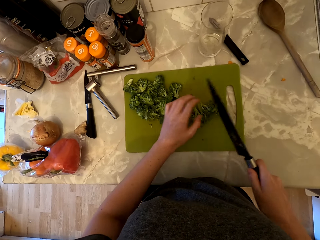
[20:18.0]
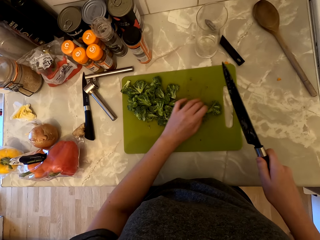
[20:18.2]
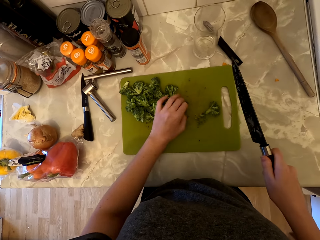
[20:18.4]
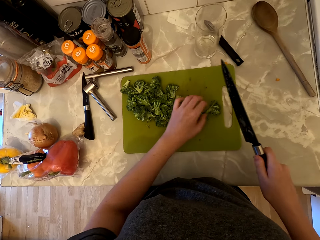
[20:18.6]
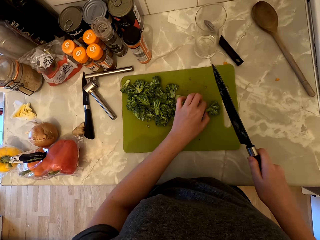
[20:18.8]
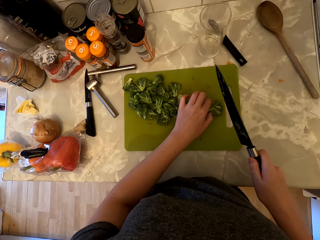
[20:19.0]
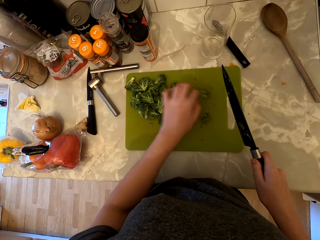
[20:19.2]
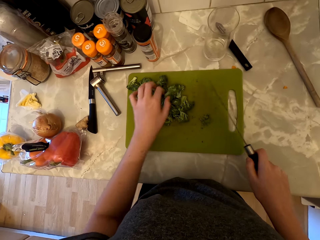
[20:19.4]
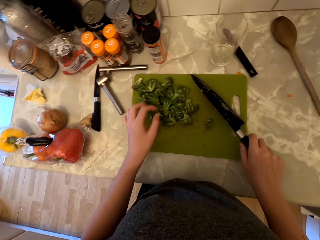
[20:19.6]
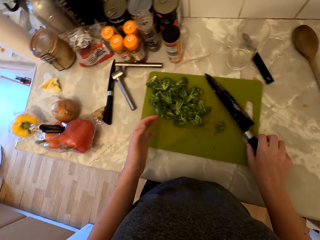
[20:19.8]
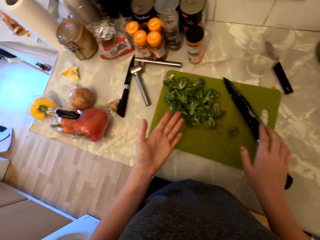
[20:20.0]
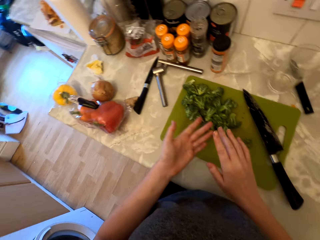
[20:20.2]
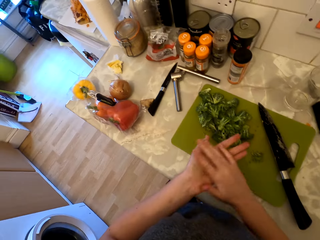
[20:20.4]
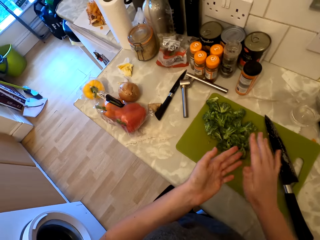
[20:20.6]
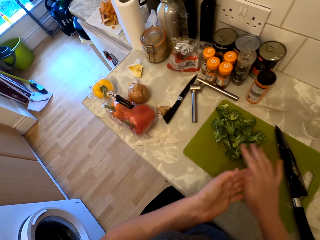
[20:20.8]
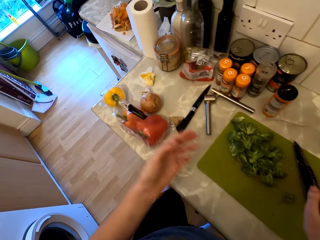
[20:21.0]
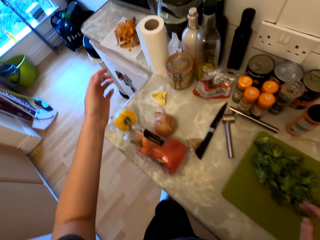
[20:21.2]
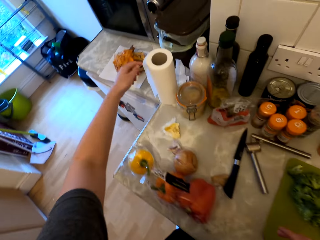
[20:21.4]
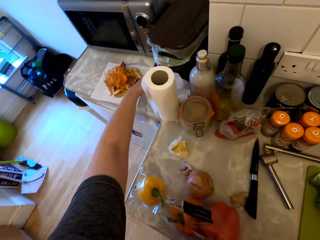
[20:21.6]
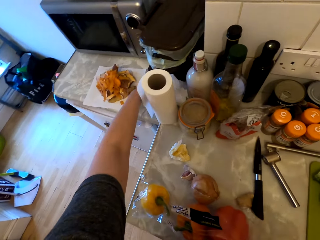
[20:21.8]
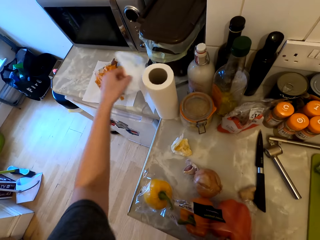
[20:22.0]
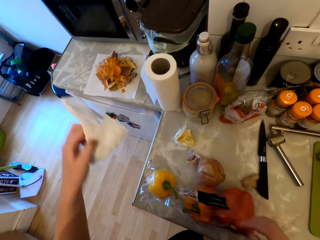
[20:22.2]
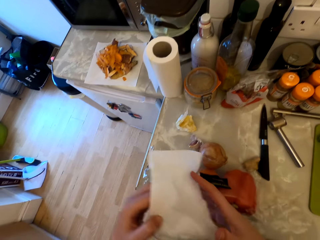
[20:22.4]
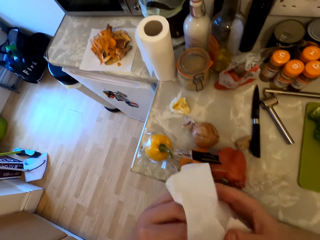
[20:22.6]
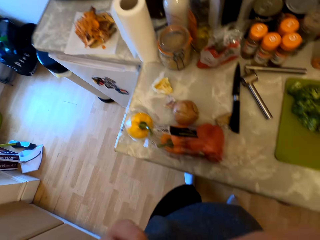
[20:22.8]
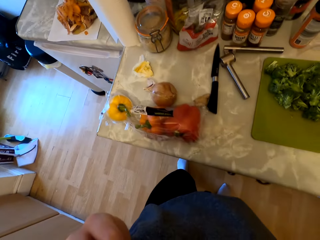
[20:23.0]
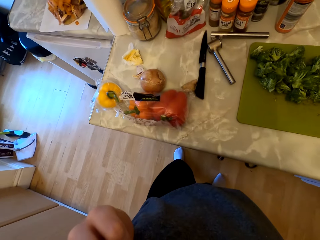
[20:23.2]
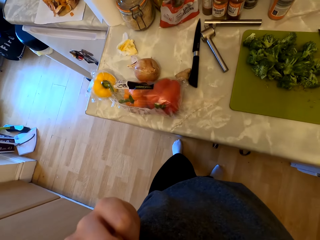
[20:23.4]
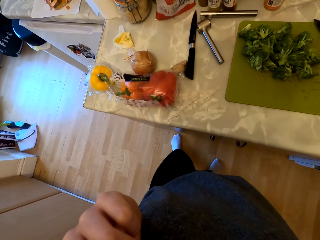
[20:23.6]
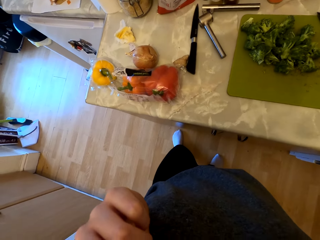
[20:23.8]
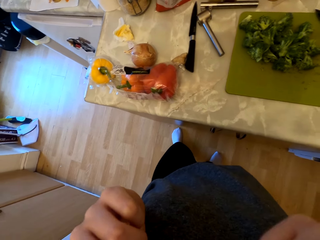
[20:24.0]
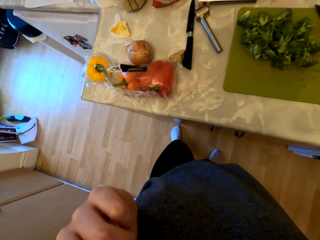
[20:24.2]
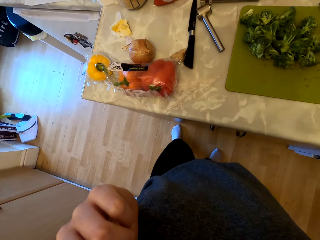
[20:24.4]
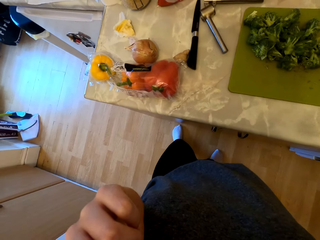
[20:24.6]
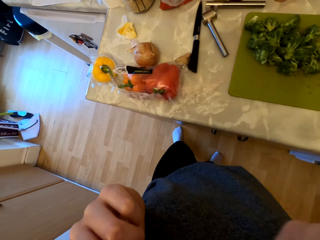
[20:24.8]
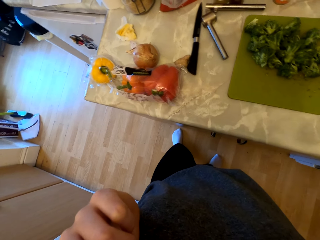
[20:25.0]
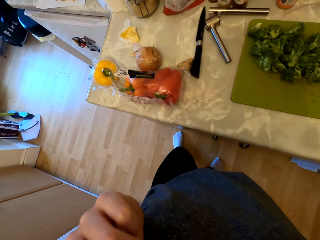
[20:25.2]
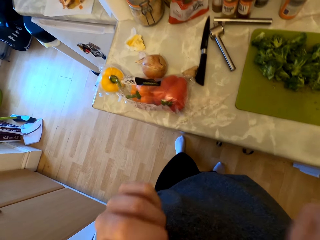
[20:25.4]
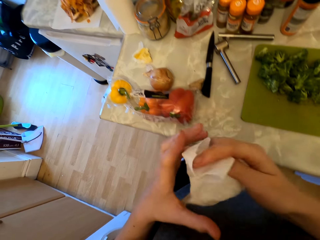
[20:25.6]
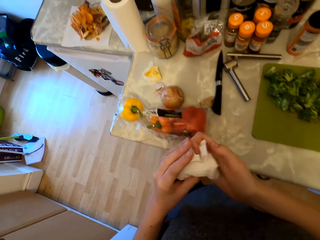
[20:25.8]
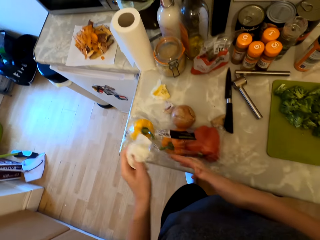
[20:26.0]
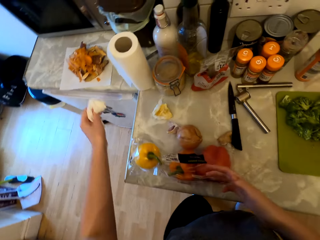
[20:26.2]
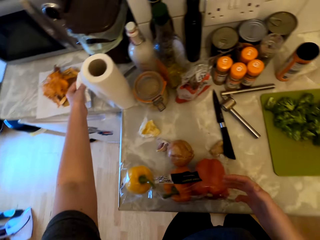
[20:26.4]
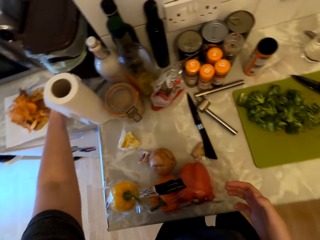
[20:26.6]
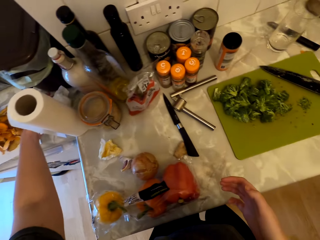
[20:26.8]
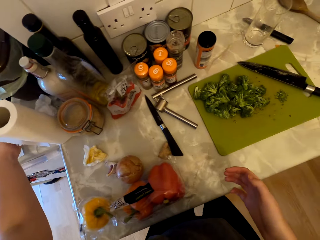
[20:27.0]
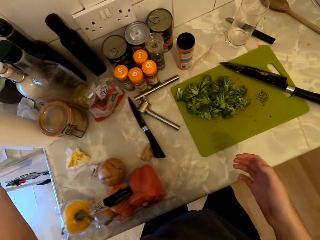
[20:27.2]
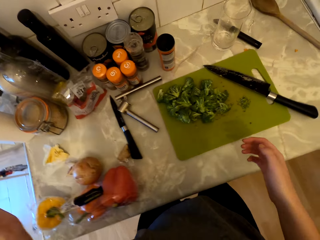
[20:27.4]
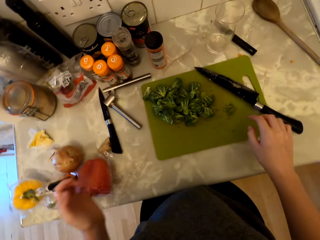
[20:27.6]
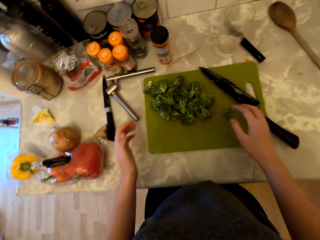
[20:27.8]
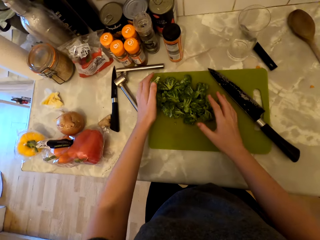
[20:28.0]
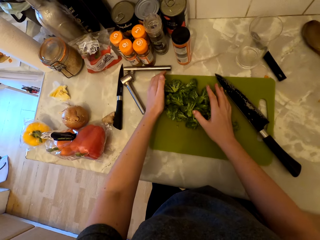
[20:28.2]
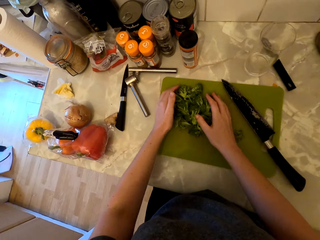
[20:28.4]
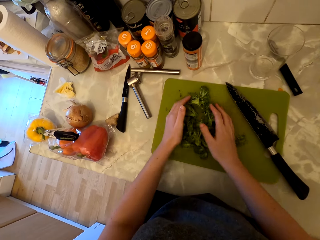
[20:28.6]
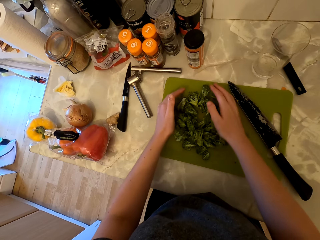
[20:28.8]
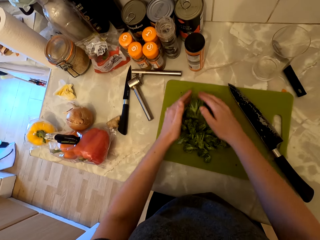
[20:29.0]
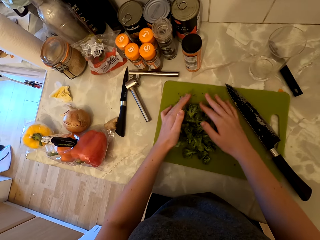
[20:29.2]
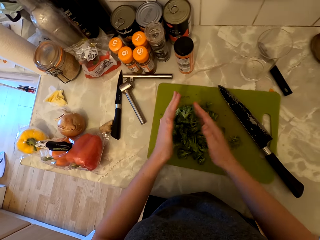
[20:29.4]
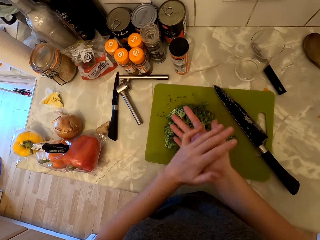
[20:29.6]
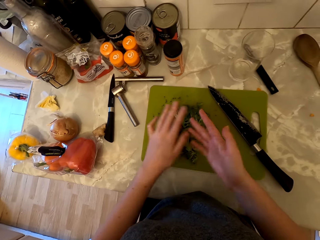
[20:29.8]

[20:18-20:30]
The camera wearer puts aside the pieces of broccoli on the chopping board. She picks up the floret and drops the broccoli floret on the chopping board. She places the knife on the chopping board. She dusts her hands off. She picks up the serviette or paper towel from the cabinet. She wipes her face with the paper towel. She holds the paper towel in her left hand. She places the paper towel on the countertop. She draws together the broccoli pieces. She touches the broccoli.

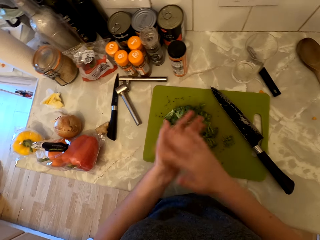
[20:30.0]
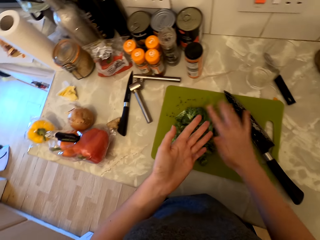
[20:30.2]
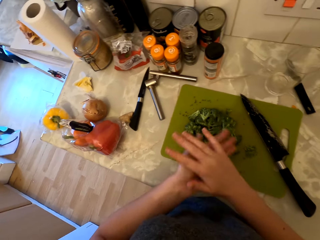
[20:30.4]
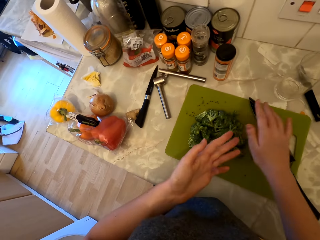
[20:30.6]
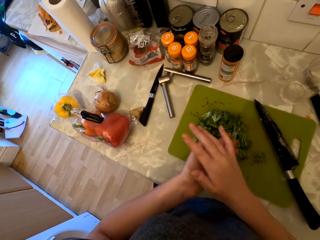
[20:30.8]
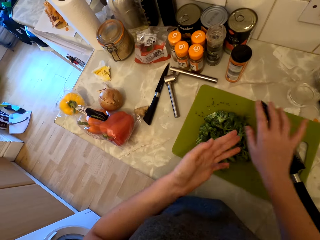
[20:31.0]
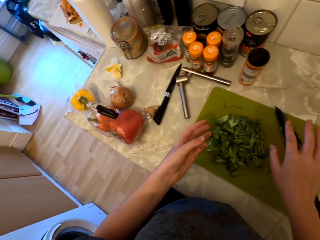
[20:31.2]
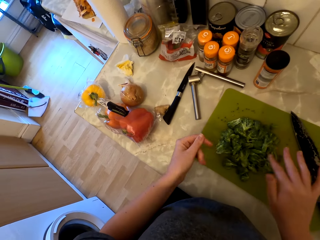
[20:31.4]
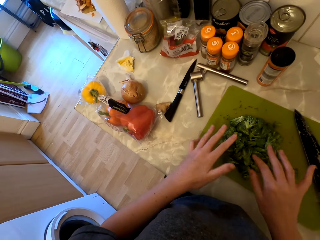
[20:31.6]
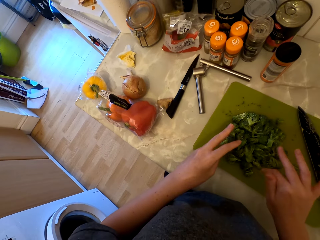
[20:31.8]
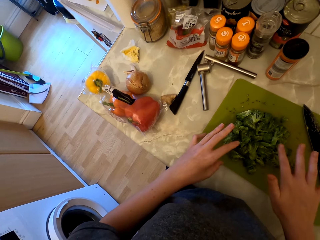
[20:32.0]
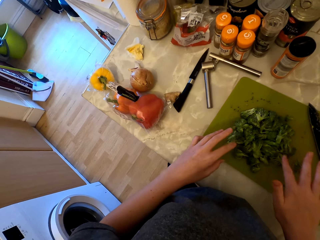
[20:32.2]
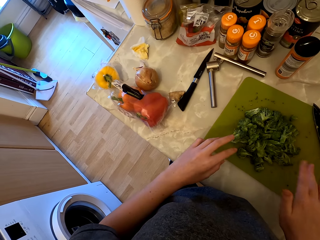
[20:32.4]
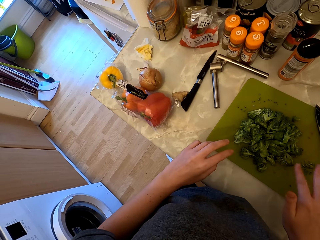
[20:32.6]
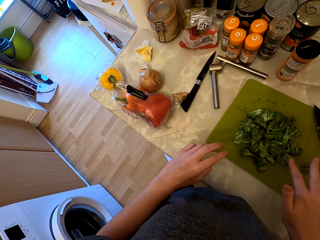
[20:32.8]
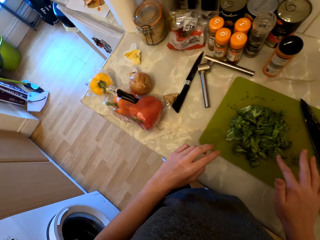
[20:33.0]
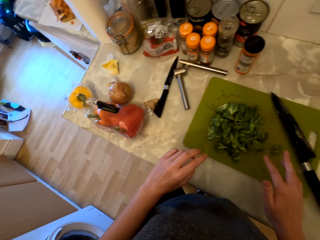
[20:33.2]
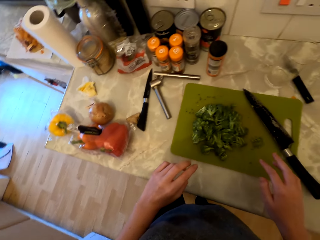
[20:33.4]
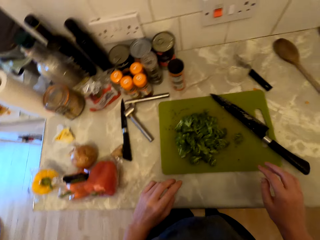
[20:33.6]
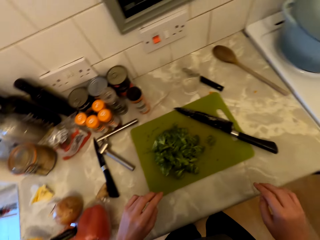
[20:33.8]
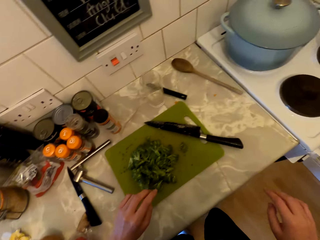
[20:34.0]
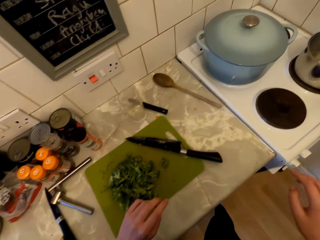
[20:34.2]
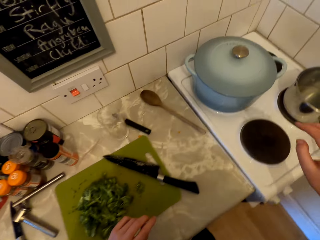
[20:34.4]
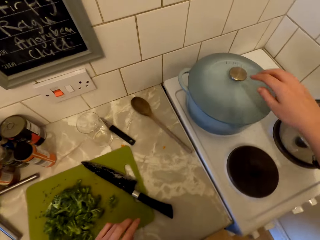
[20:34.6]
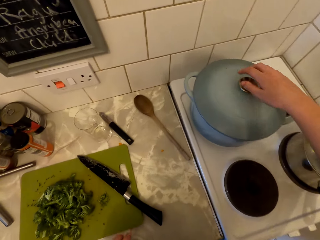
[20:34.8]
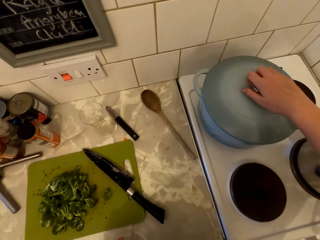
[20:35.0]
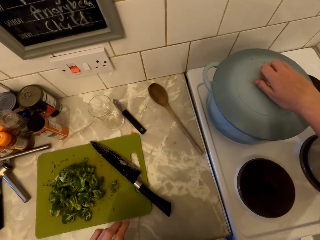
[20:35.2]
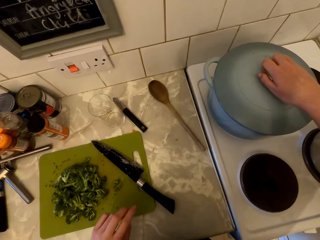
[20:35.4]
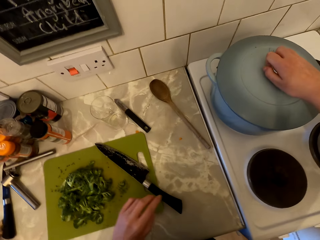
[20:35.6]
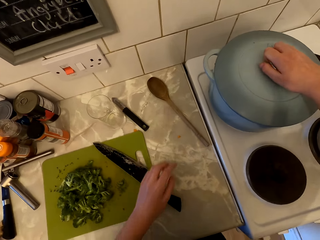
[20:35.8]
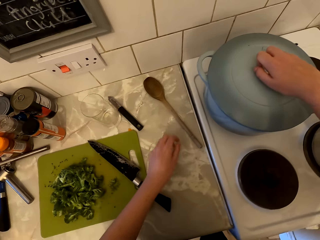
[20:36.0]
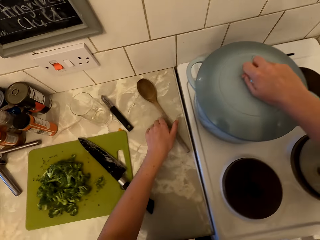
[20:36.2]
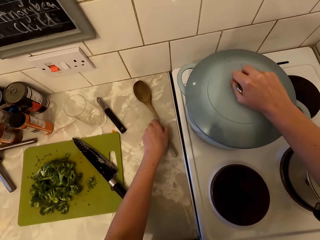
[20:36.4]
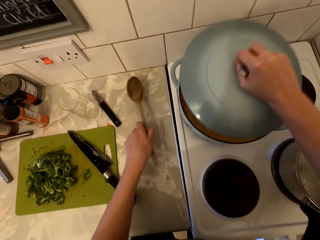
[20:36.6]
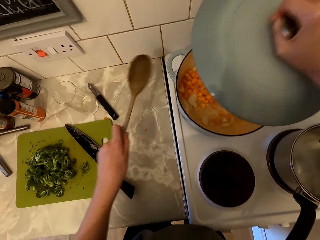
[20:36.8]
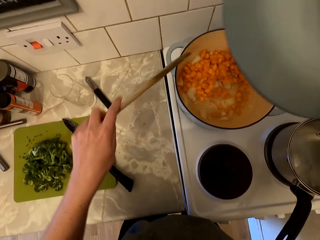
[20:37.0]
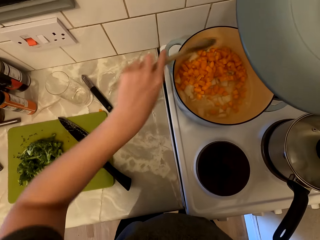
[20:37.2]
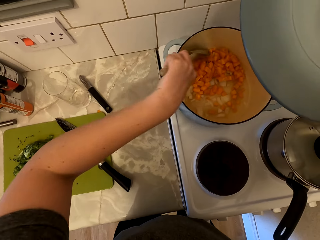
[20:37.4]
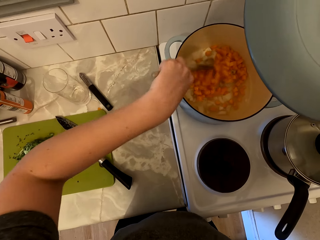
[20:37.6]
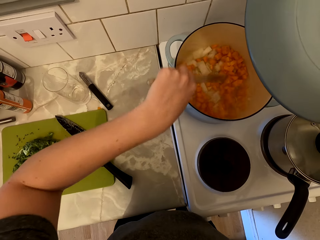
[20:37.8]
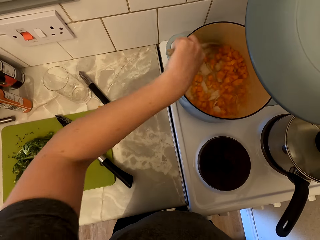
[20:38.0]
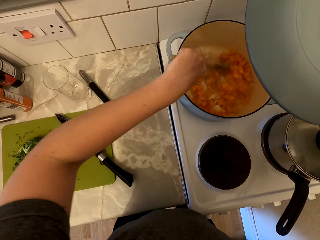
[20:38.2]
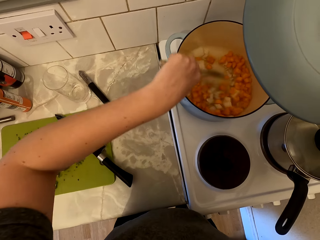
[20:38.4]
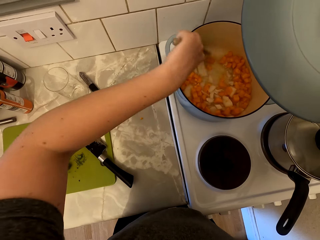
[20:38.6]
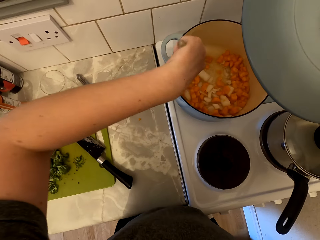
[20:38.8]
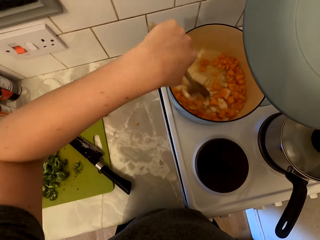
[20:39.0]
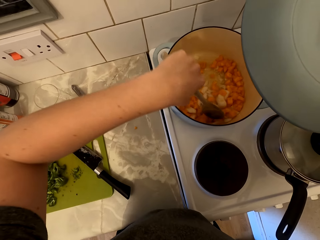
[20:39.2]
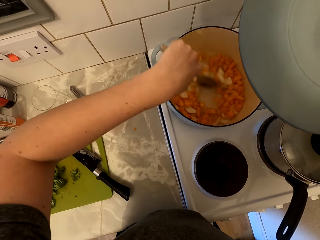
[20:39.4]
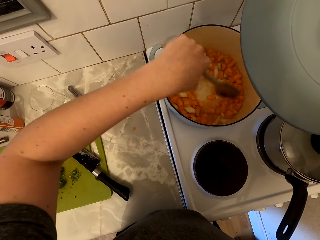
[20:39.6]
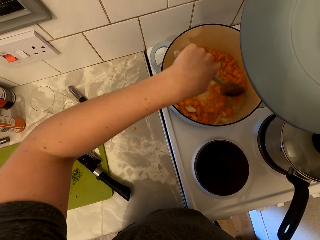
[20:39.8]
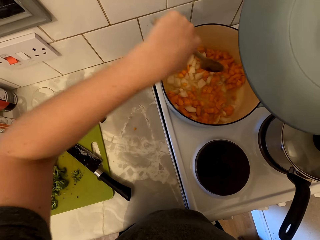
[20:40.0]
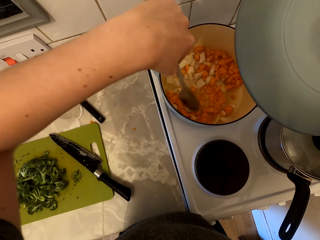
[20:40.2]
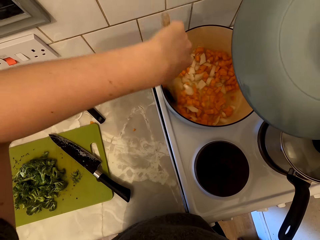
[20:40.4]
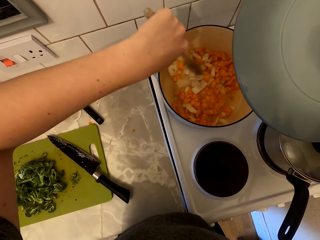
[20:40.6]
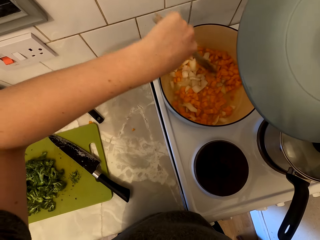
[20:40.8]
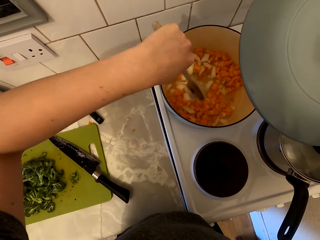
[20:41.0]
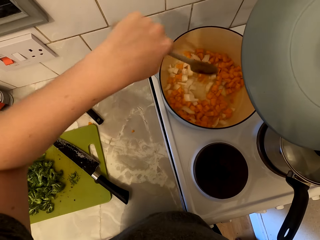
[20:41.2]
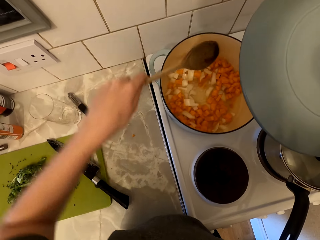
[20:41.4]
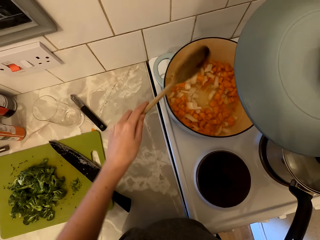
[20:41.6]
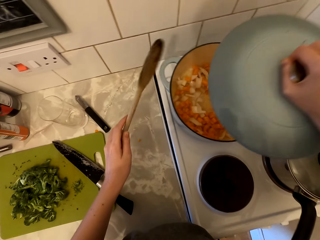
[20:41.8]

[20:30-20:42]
The camera wearer wipes the hand. She dusts her hands off. She shakes her fingers. She moves to the cooking gas. She holds the cooking pot lid. She touches the lid. She picks up the cooking stick or wooden spoon from the cabinet. She opens the cooking pot lid. She stirs the carrots and onions with the wooden spoon. She cooks food.
